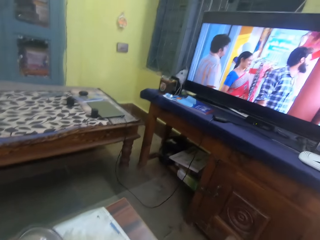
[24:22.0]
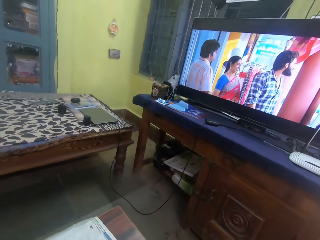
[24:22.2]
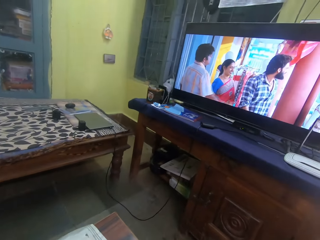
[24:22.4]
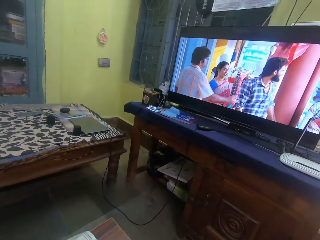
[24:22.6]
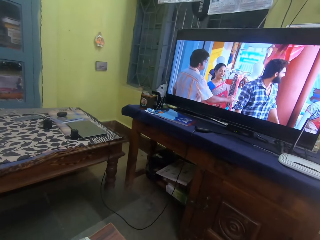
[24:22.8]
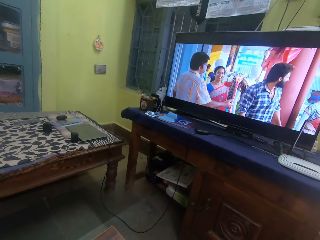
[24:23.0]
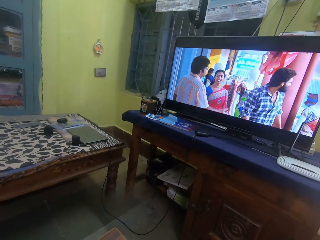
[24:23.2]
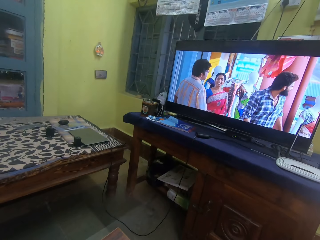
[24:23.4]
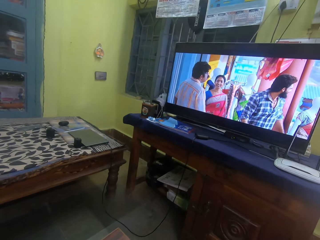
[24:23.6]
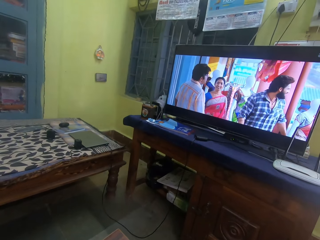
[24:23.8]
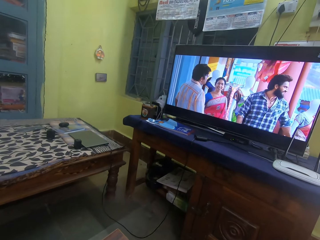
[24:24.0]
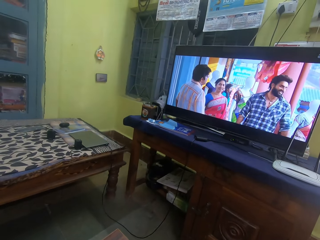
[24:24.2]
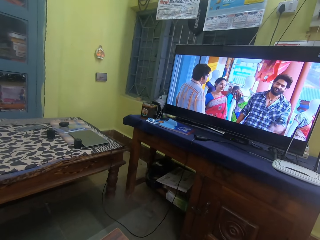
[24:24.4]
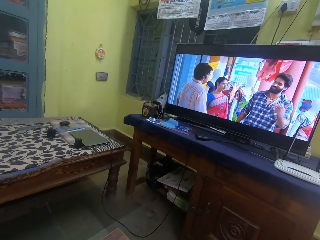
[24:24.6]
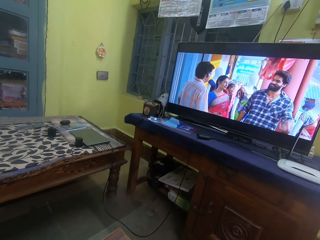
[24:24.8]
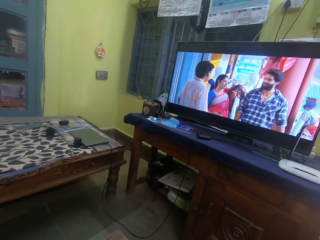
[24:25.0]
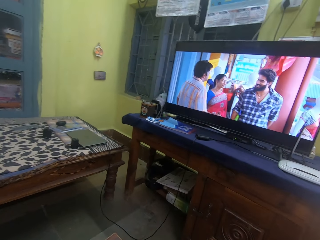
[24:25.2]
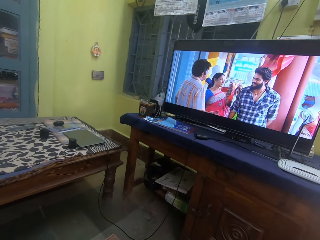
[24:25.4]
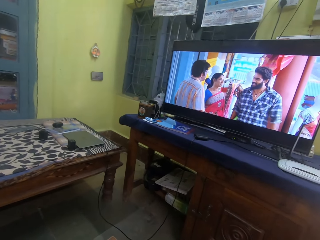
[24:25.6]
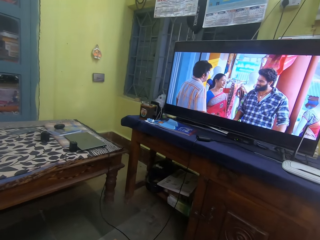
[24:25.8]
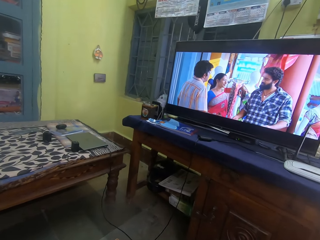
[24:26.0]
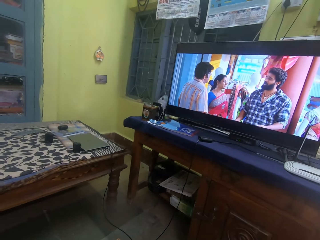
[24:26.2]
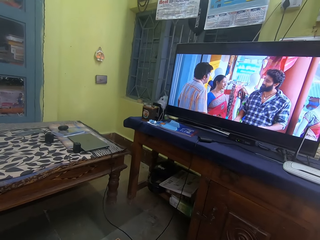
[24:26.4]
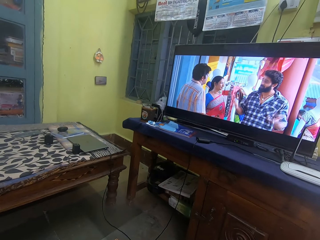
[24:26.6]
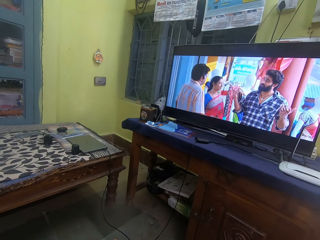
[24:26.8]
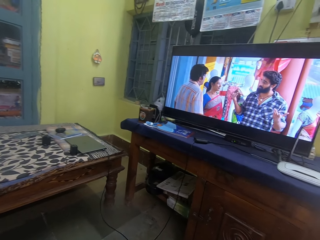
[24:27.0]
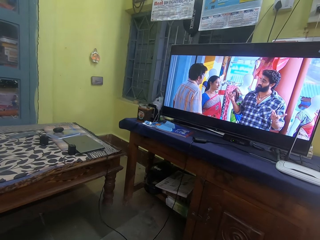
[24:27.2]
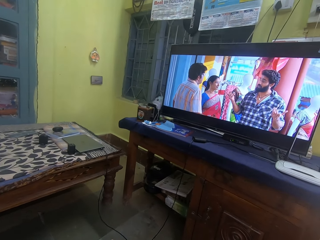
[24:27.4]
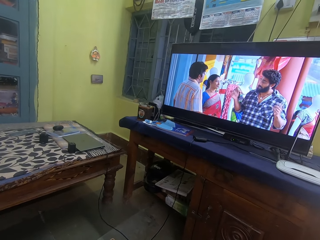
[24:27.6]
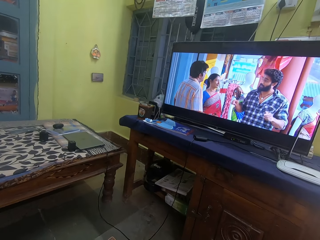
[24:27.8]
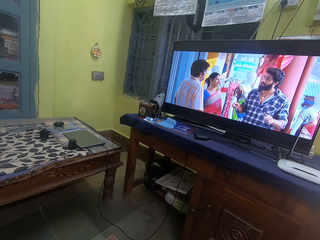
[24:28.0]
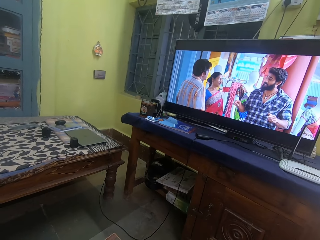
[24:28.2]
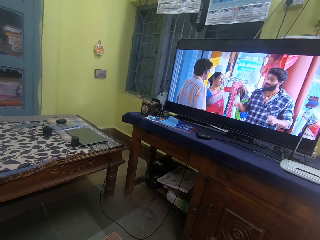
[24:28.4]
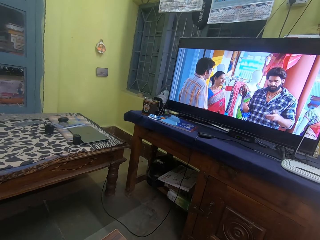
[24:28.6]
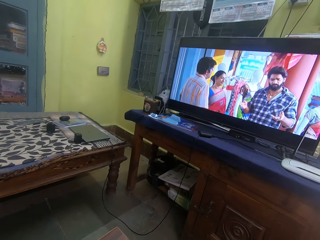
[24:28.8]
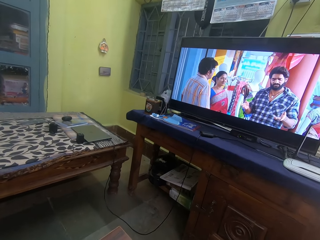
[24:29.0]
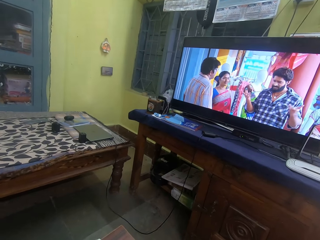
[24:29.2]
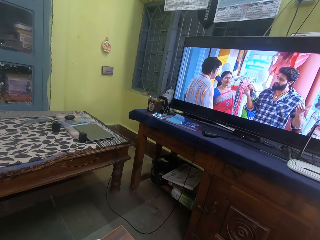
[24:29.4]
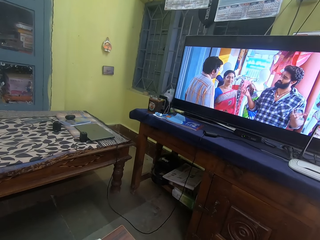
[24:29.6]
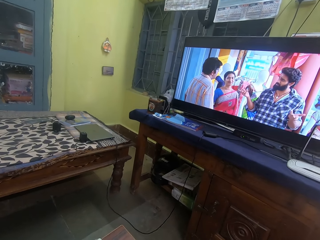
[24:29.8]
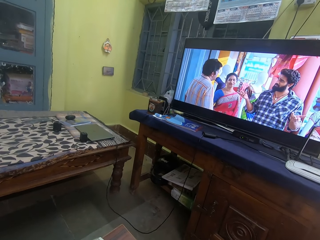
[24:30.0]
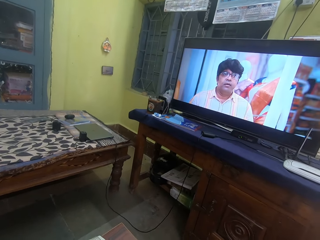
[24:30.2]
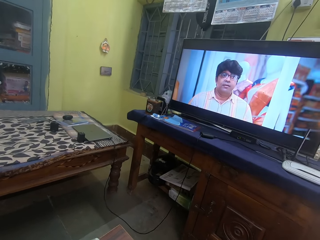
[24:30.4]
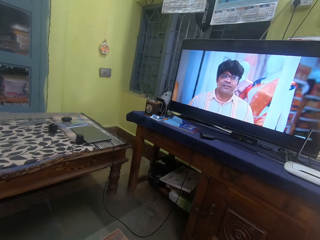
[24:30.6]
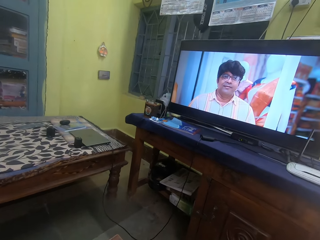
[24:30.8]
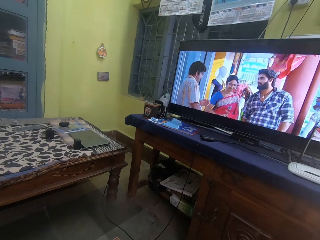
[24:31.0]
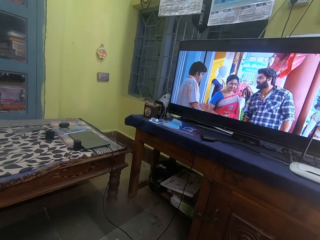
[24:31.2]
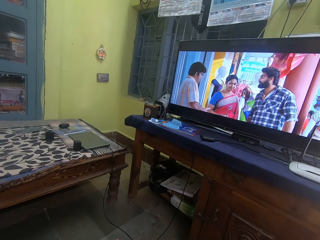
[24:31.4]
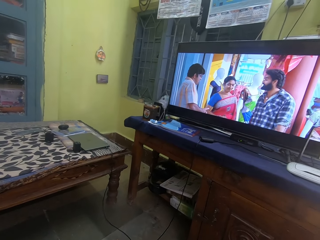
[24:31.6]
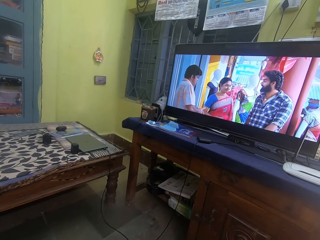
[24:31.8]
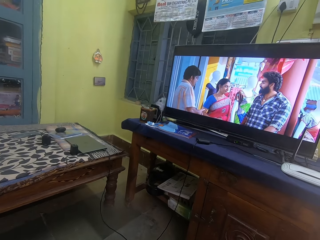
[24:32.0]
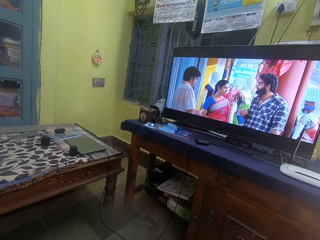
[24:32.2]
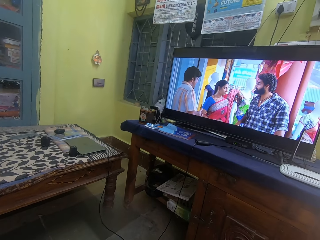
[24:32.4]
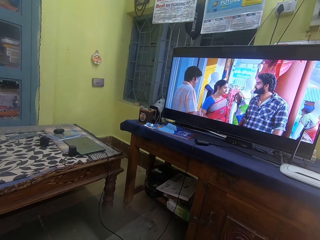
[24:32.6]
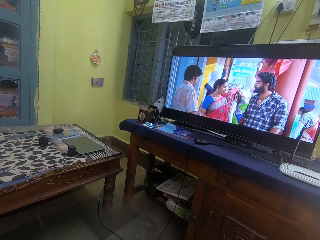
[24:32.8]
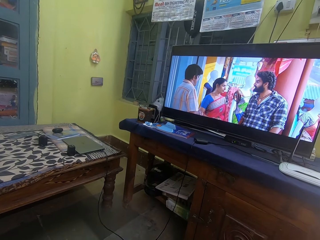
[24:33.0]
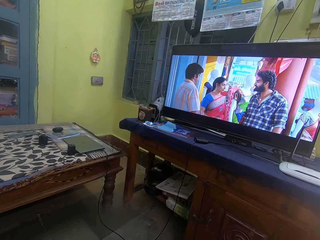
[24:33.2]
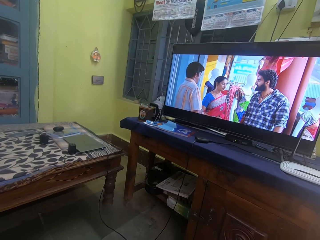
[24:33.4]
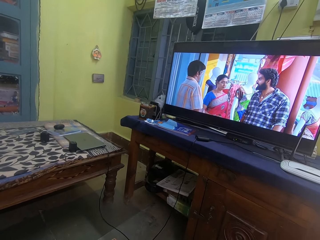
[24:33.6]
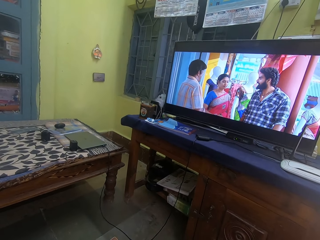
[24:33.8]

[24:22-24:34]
The camera wearer looks around. They watch the TV.

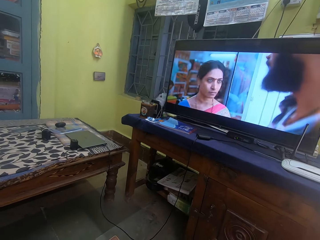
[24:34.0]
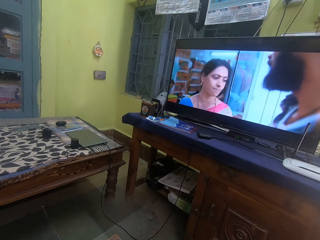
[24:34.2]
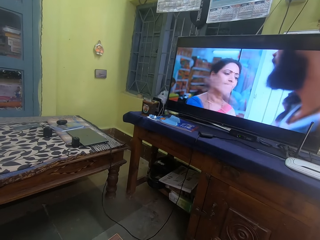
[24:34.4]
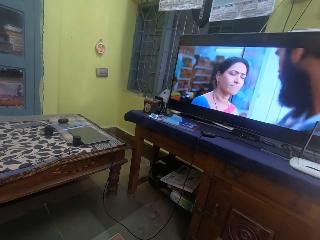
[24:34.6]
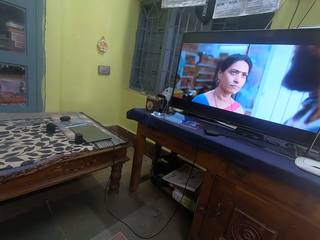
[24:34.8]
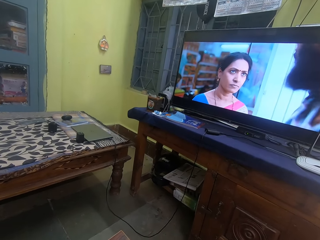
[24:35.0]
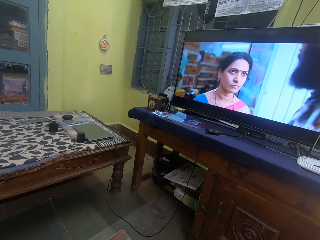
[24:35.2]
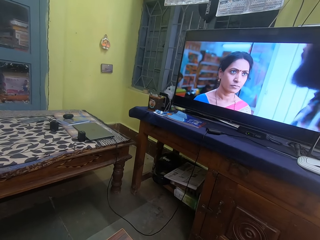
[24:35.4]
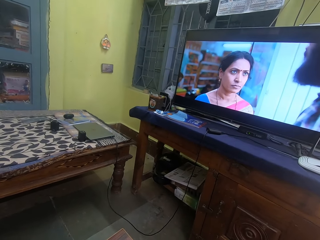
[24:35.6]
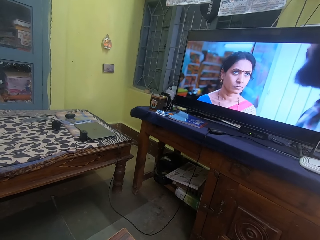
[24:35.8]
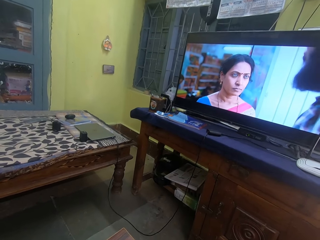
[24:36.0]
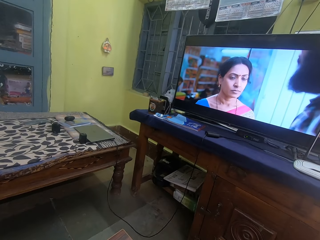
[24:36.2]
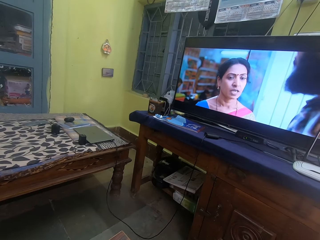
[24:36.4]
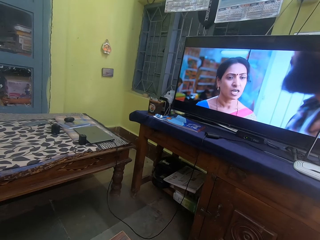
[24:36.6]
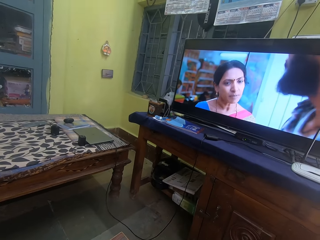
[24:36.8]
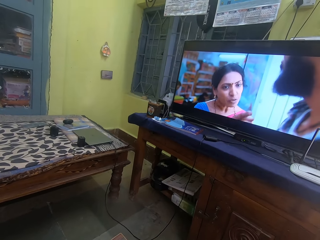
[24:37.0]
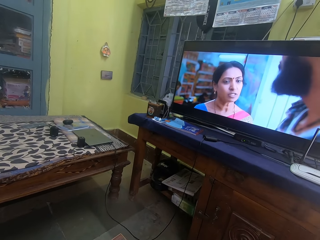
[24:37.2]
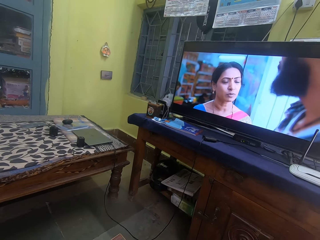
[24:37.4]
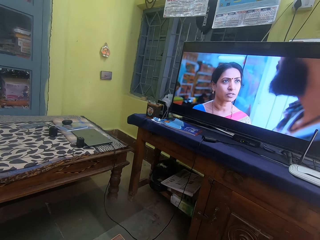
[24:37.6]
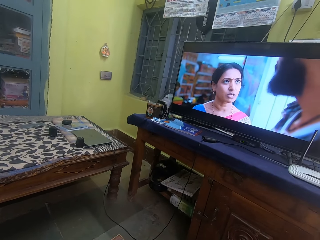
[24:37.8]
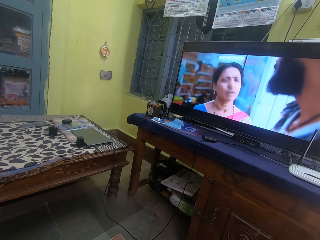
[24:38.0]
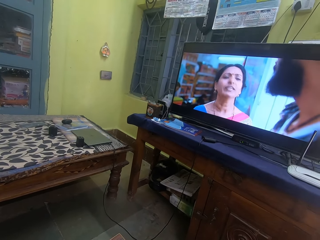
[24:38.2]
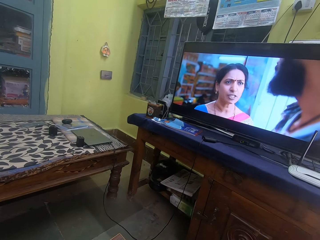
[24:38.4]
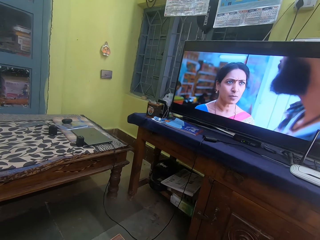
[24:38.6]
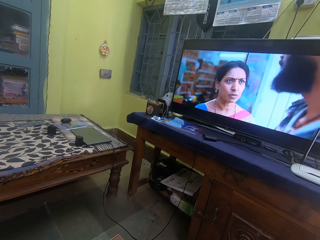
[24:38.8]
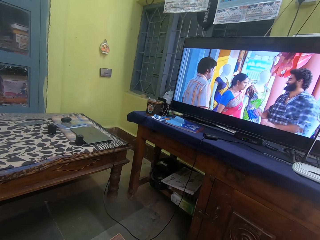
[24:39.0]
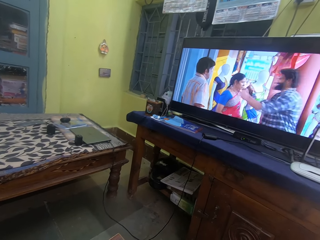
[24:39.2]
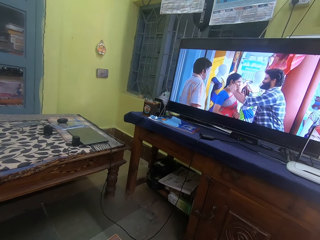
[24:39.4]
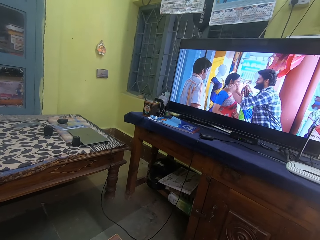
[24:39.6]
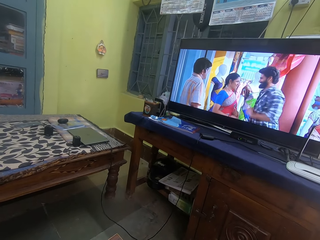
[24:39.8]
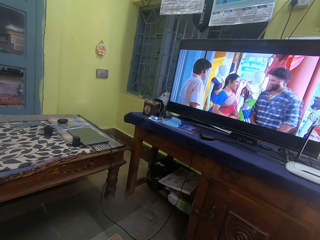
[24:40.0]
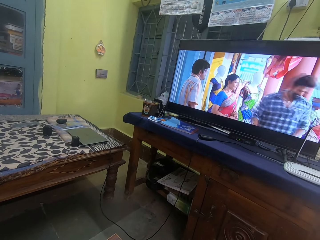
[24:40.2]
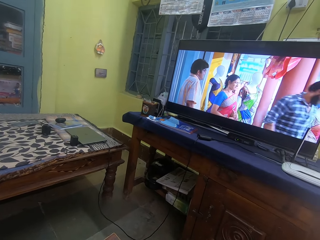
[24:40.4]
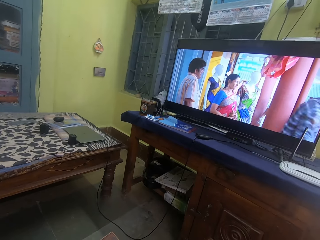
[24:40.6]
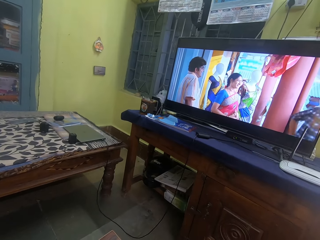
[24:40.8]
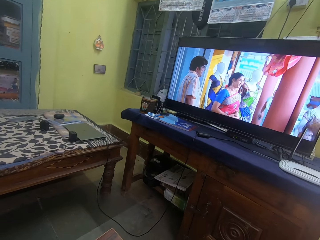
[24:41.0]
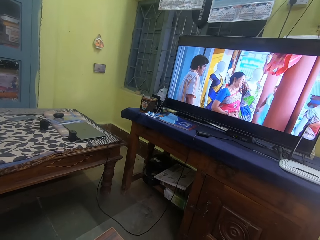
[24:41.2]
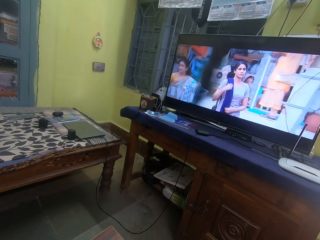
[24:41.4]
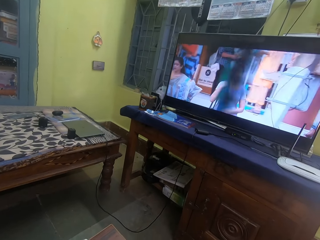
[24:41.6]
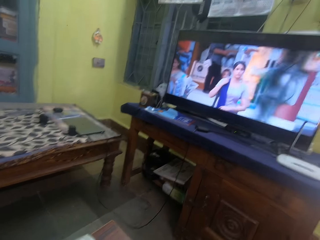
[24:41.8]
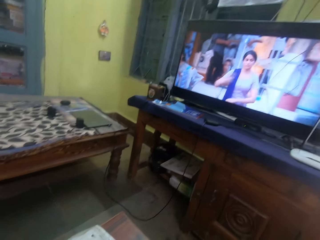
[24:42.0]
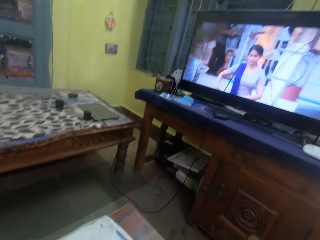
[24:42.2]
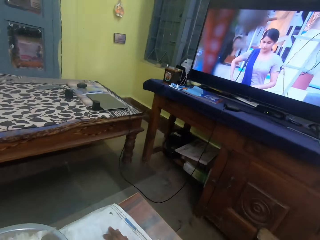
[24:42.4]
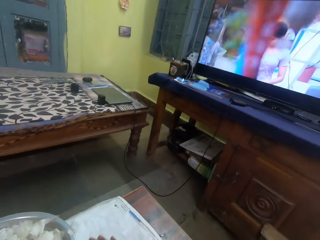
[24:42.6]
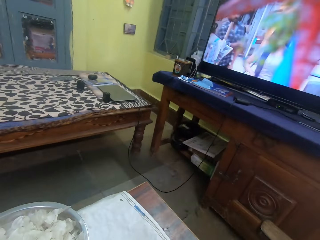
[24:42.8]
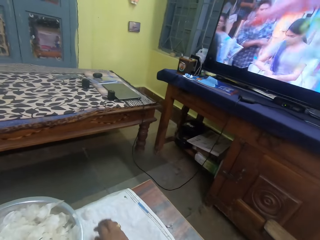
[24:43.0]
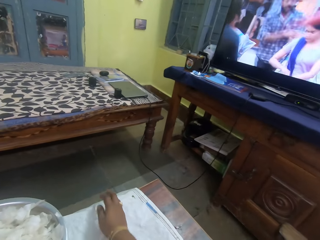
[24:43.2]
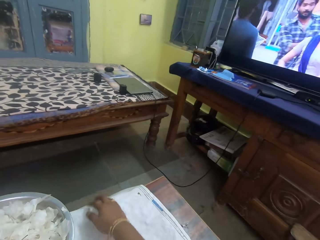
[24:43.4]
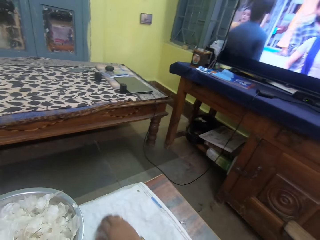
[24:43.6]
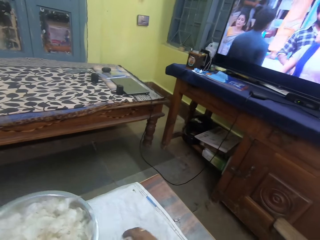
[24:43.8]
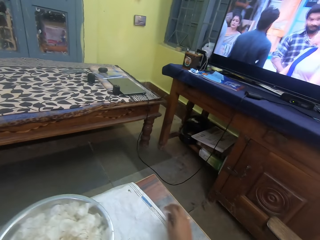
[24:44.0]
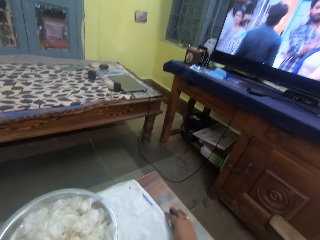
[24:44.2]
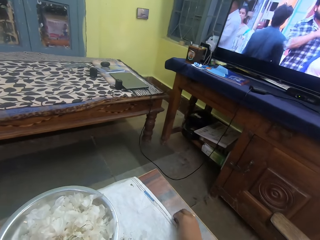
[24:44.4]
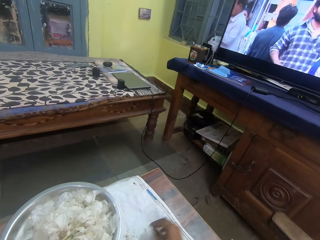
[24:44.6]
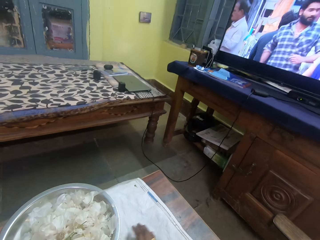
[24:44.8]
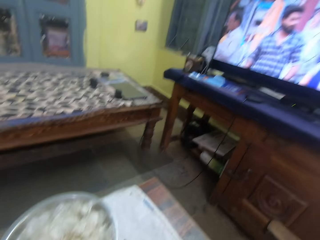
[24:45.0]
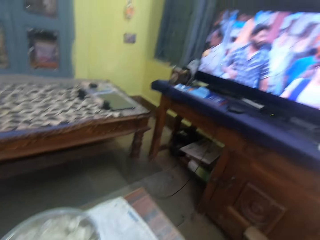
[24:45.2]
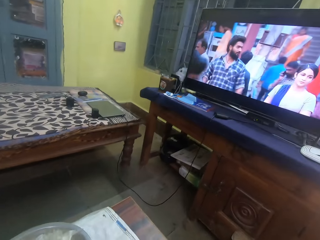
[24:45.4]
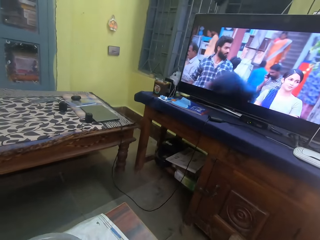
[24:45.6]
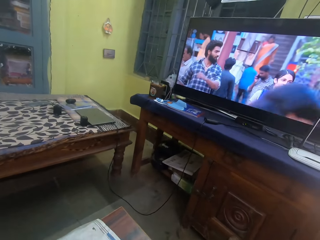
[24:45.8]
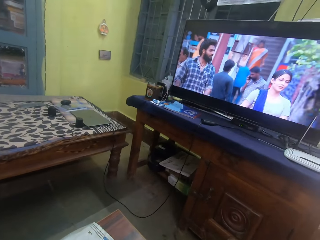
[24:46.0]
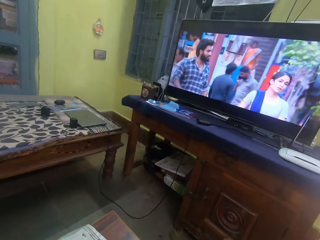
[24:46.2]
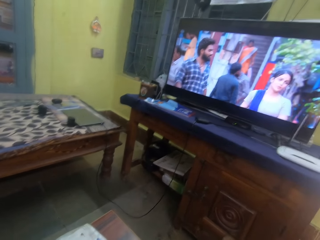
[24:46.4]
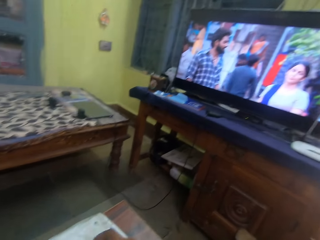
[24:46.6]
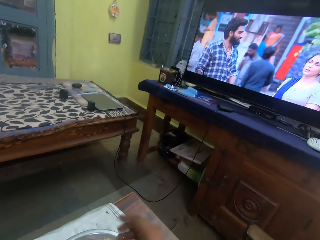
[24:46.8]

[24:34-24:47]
The camera wearer collects the garlic peels. They look around. They put the garlic skin into the bowl. They watch the movie on the television.
